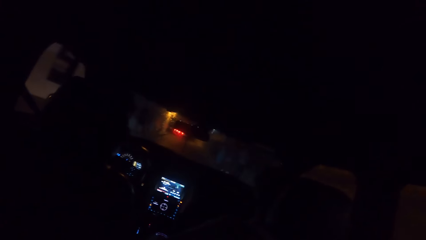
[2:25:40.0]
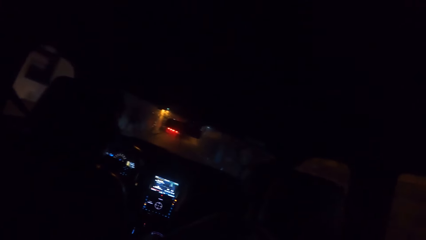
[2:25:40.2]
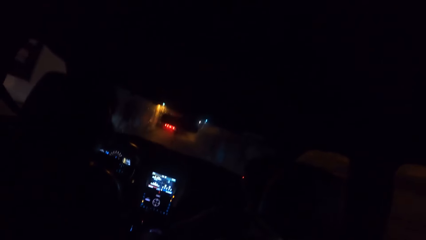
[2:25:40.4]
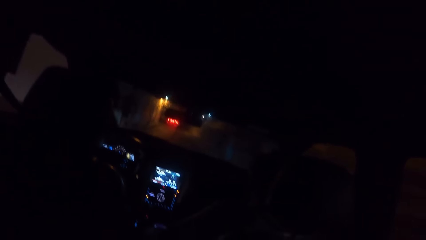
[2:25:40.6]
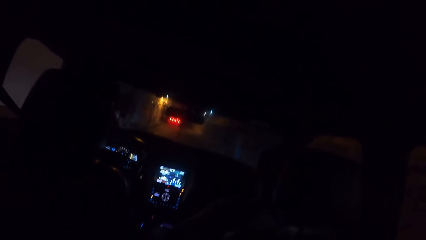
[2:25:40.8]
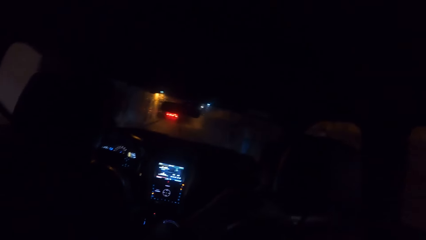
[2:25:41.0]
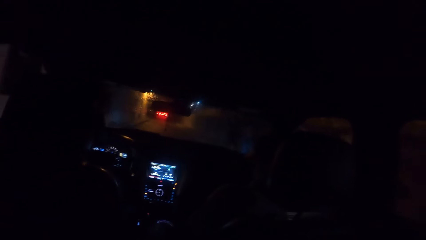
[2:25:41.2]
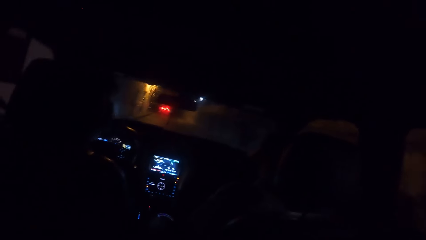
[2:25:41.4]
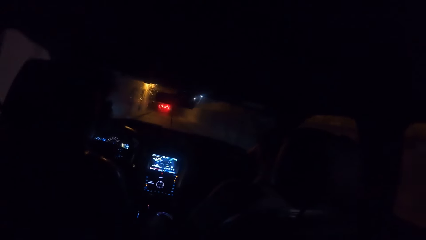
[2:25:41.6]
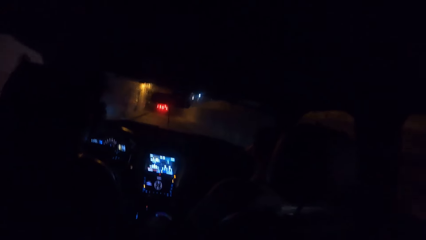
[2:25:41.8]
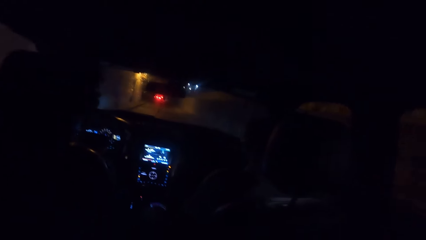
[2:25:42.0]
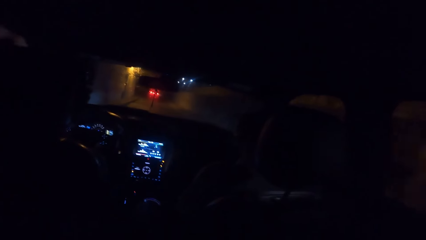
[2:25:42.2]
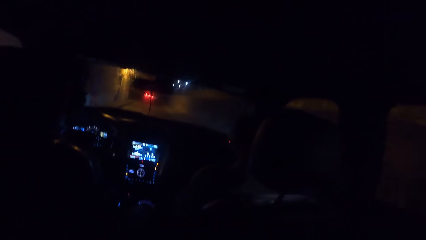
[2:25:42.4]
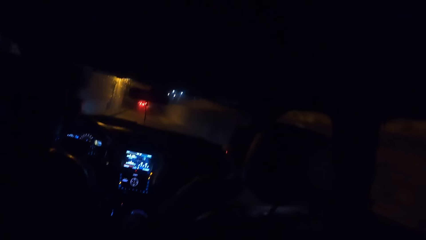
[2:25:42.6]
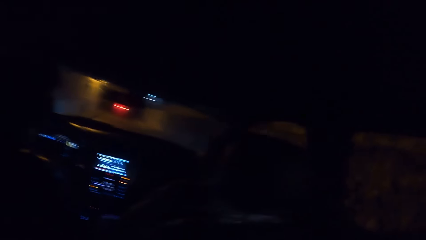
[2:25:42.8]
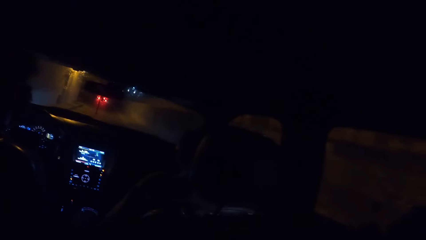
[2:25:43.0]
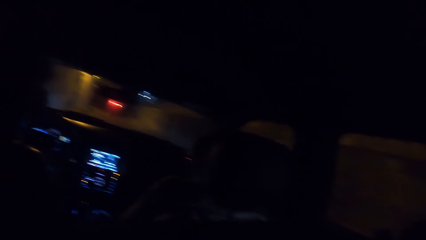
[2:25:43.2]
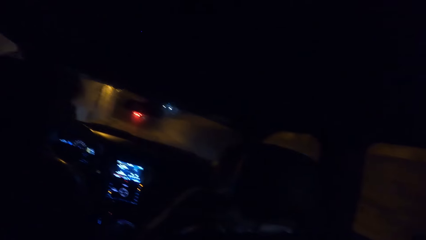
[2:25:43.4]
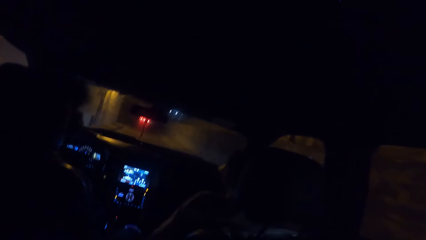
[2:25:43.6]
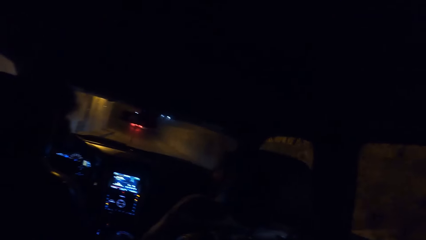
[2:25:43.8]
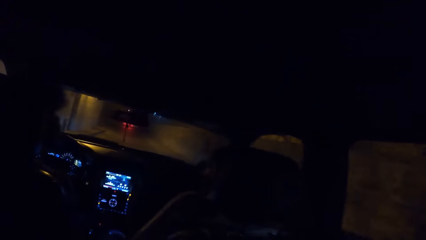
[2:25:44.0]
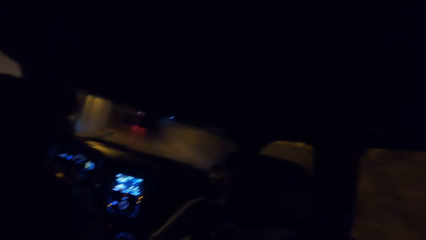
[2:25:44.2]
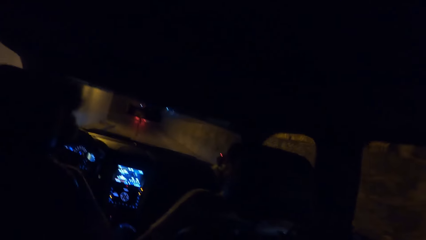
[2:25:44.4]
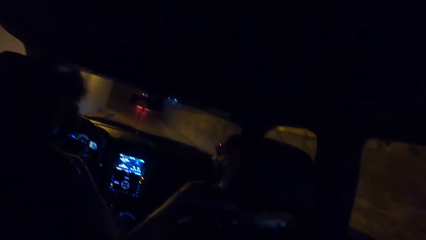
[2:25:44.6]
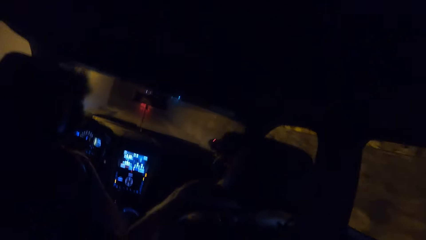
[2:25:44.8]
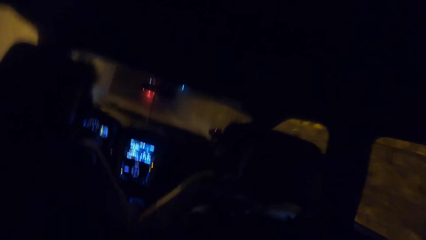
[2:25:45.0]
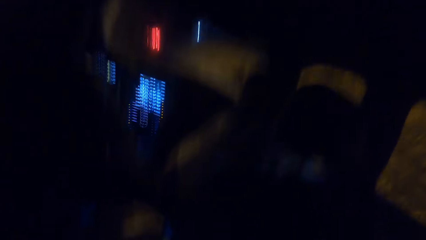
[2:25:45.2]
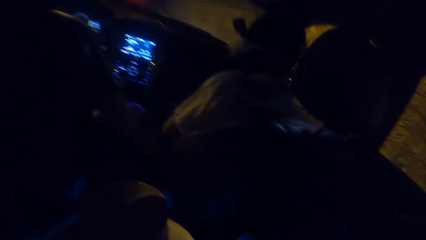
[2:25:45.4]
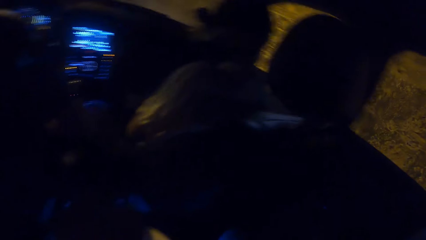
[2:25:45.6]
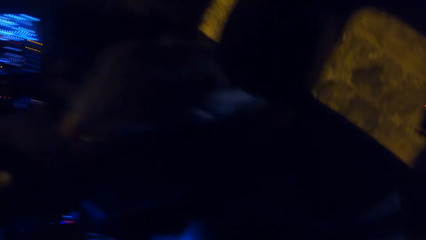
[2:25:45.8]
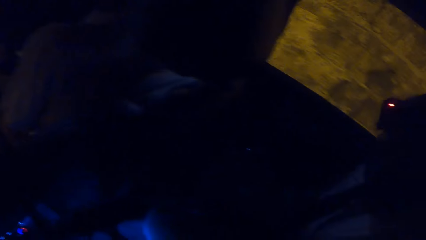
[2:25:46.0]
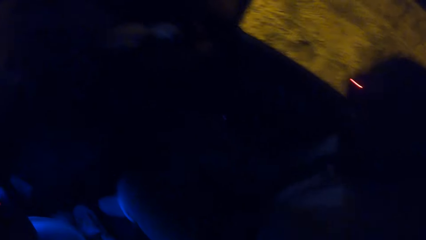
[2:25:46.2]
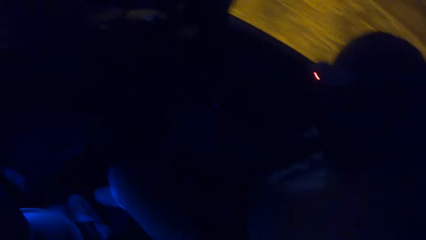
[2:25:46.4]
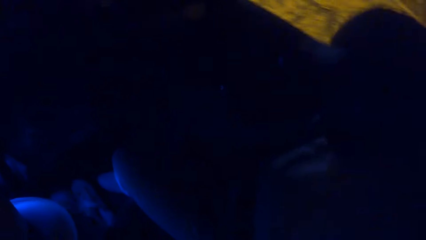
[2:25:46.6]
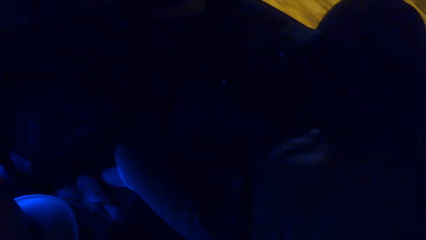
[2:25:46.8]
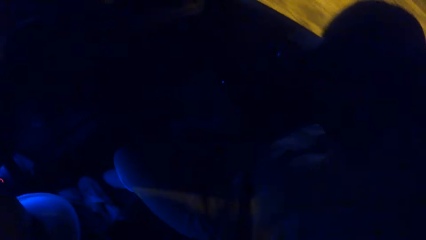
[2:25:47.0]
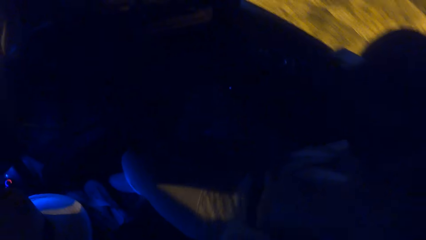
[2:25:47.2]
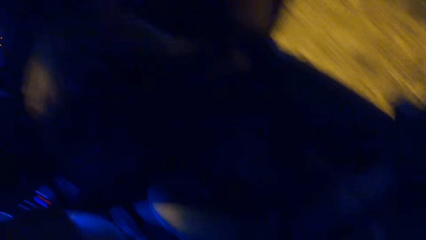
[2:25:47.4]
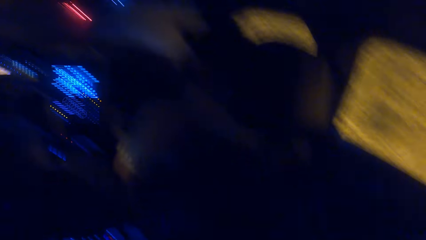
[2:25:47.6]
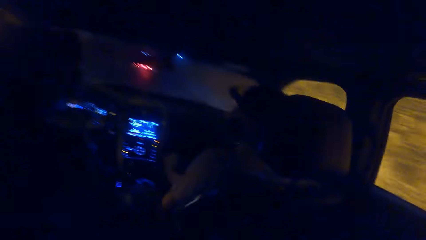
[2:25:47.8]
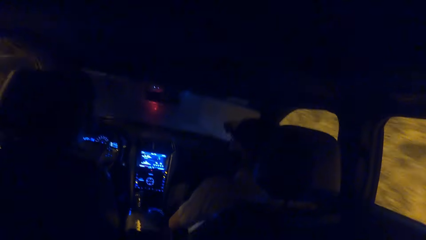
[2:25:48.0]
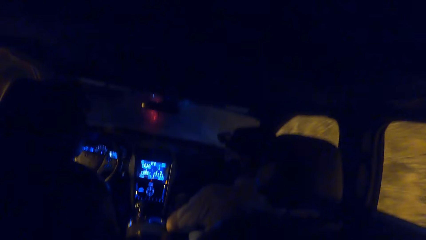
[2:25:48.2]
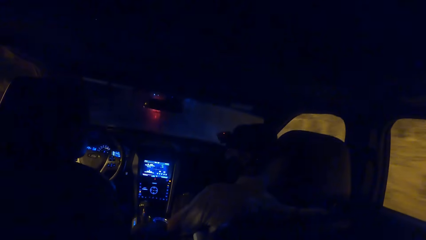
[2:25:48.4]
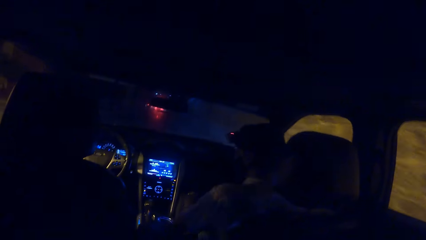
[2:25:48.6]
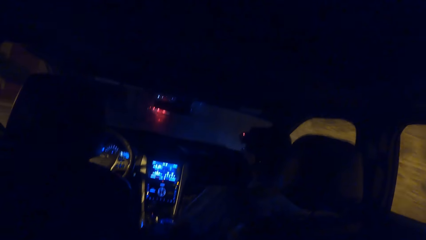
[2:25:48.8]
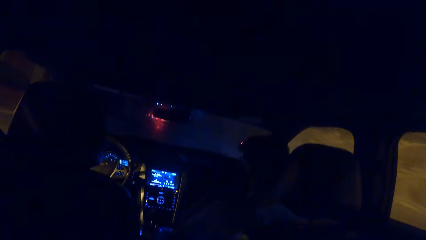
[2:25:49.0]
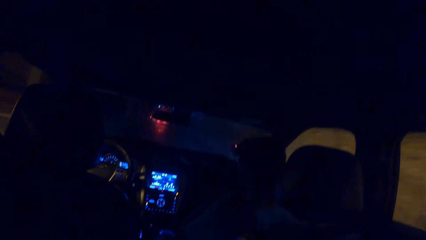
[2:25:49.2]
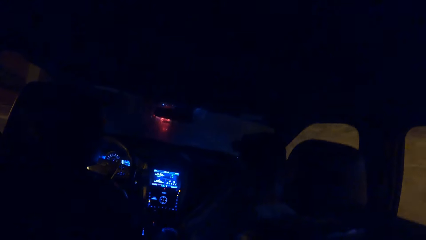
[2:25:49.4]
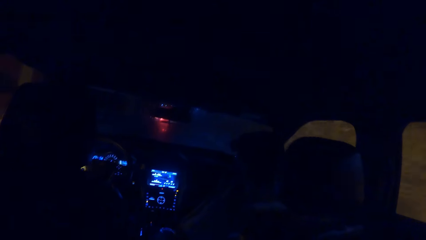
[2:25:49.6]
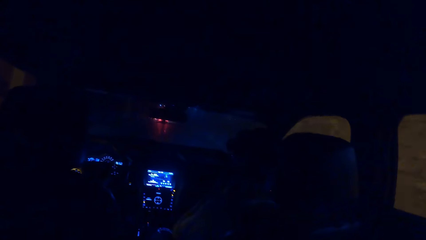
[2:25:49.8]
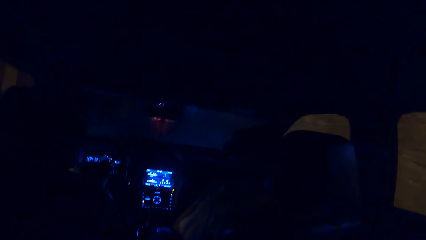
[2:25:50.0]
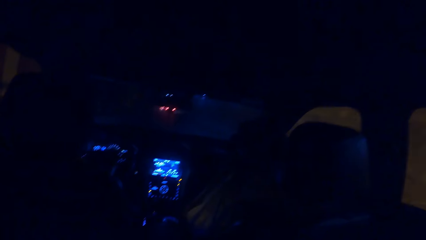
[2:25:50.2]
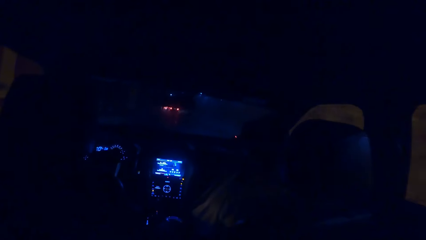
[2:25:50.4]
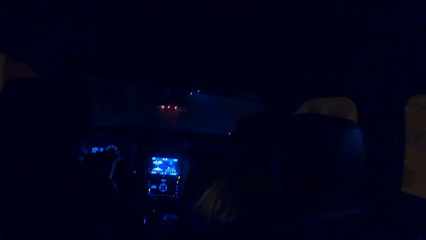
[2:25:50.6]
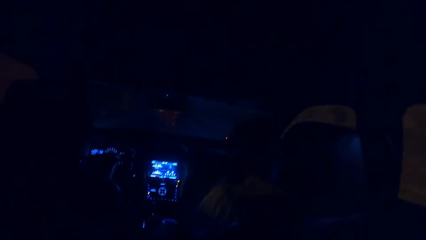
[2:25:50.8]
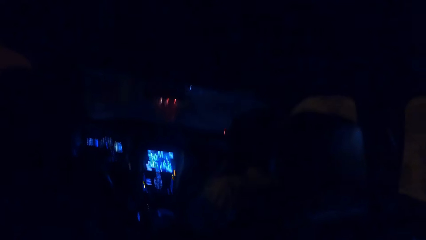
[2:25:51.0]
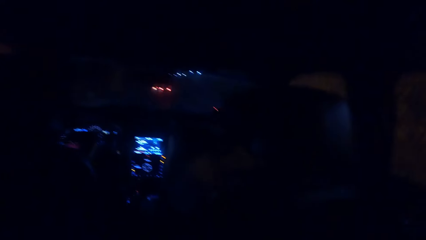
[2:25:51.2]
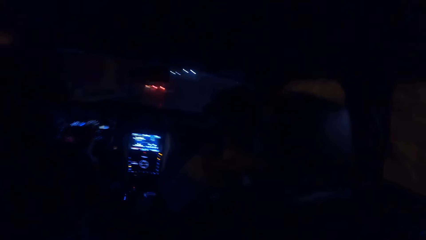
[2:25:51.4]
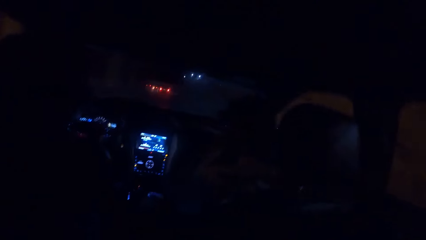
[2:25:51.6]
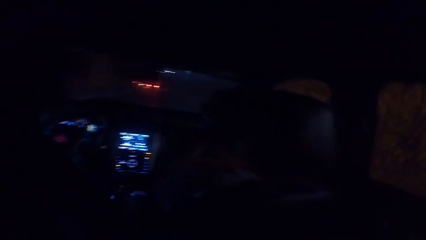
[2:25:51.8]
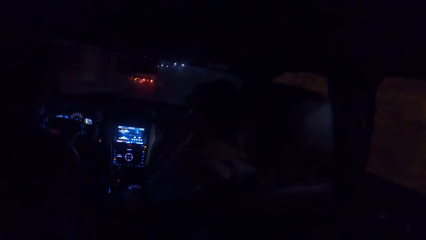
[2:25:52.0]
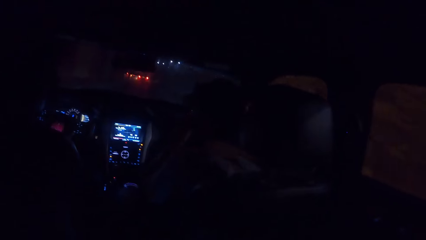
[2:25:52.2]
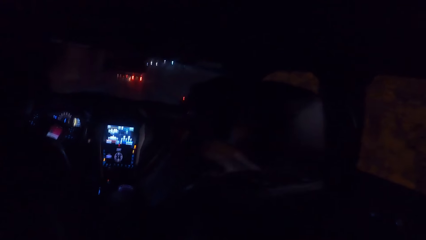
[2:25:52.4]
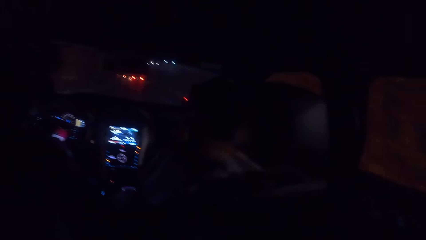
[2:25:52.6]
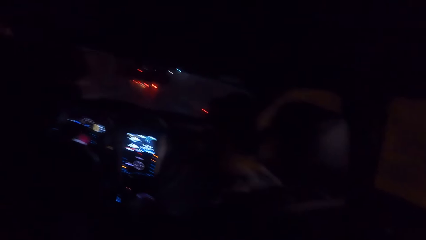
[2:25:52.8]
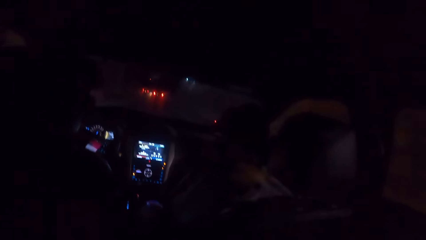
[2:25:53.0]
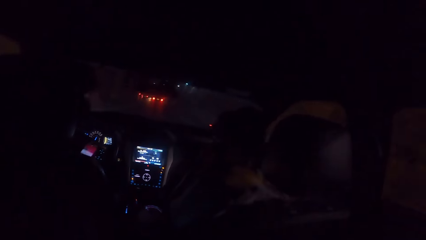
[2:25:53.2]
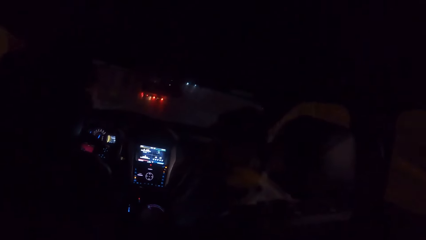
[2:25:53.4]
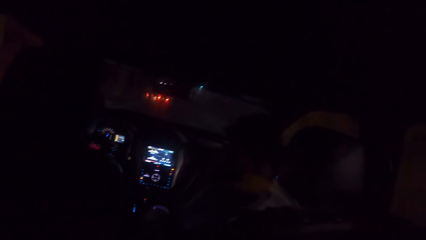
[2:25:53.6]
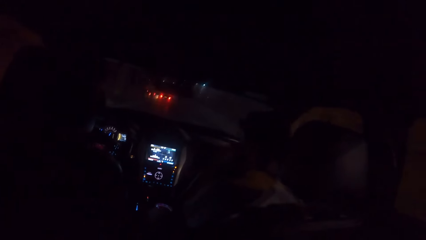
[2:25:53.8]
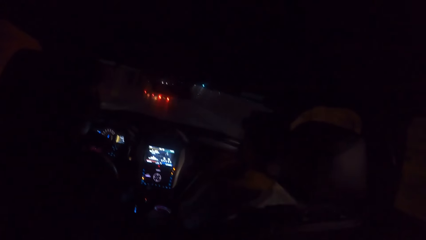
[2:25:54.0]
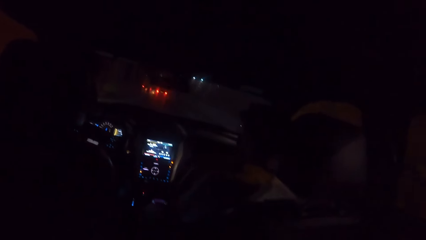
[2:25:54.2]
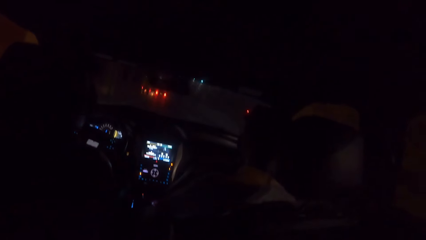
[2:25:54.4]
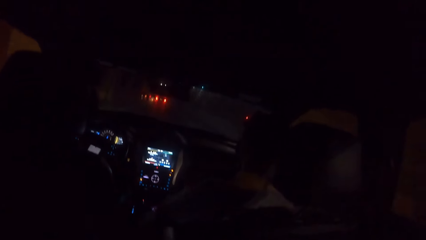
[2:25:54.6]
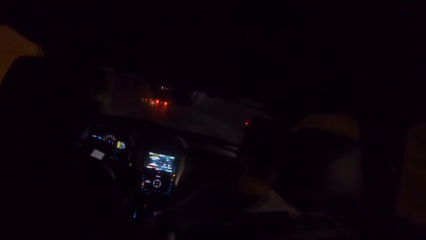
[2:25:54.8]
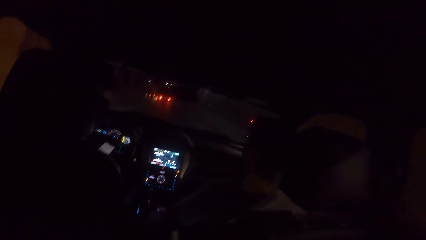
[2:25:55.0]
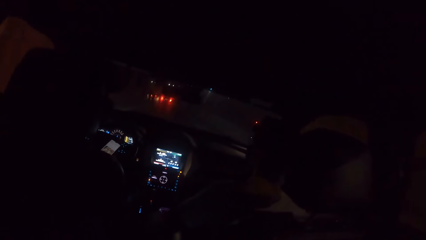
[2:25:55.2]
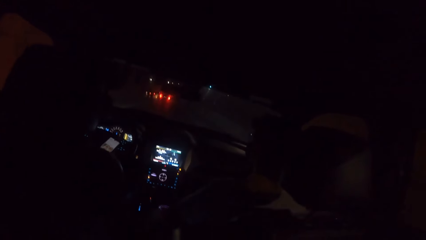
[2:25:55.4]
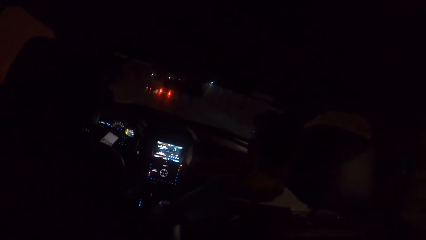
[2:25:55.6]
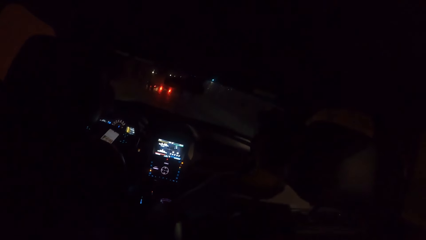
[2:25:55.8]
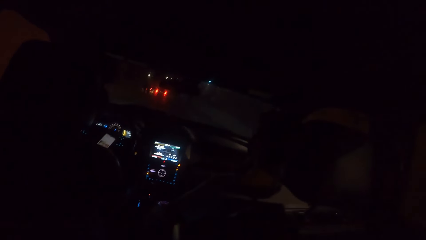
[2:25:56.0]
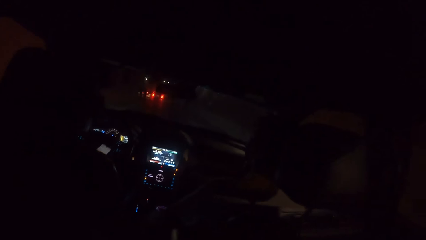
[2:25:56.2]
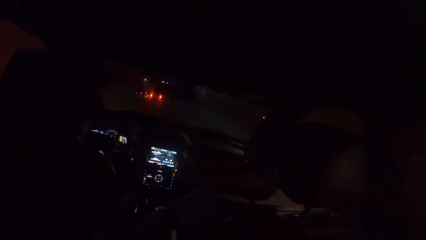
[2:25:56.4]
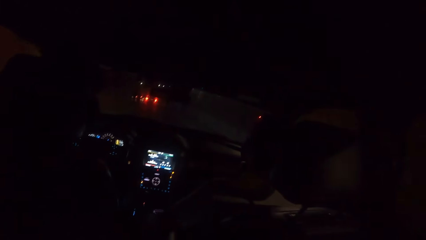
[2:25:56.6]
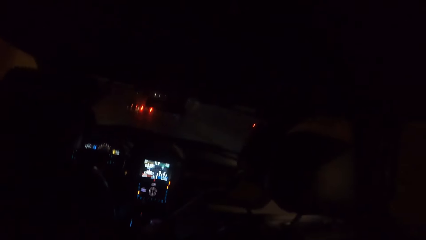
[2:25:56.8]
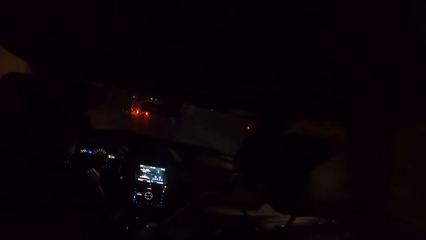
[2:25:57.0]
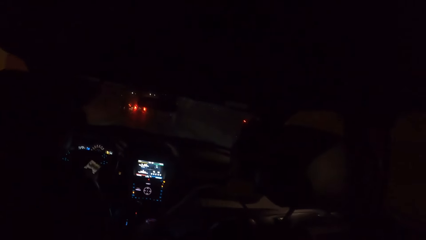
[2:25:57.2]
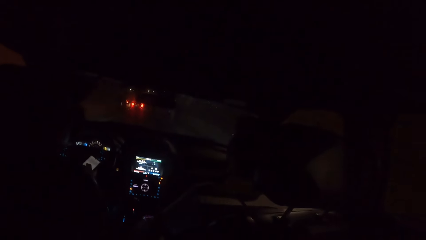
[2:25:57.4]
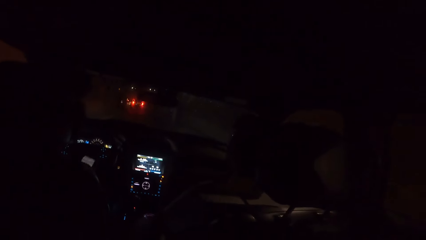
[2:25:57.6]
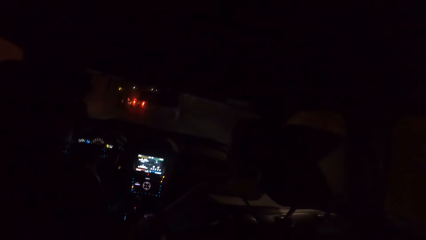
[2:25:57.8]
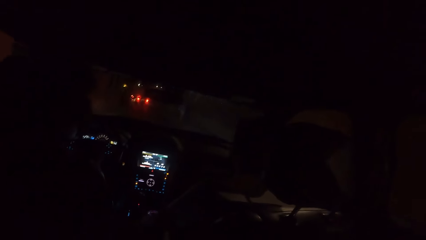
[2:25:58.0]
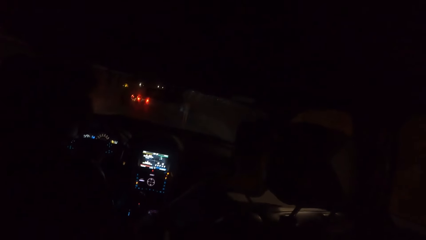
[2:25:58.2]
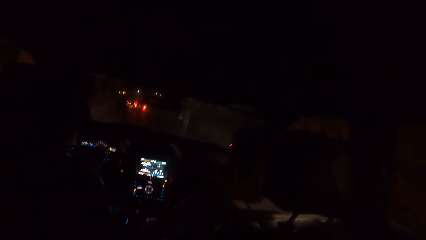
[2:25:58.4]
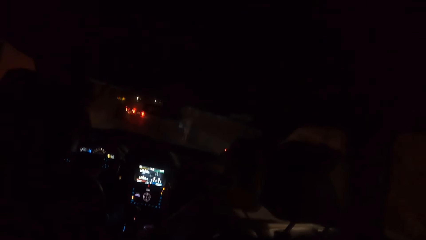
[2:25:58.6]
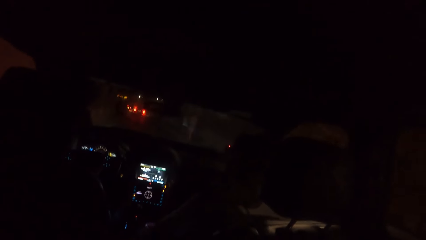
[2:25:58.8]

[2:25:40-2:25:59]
The camera wearer looks sideways outside of a car. They look in front of the car. A man operates a phone with his right hand. The man looks at his phone.
